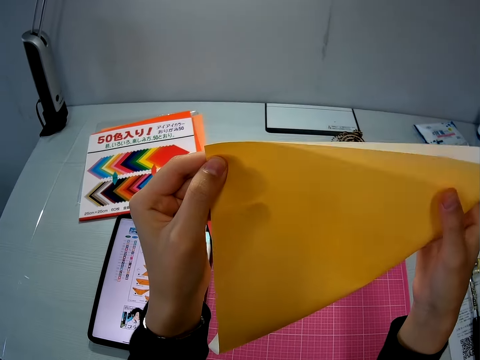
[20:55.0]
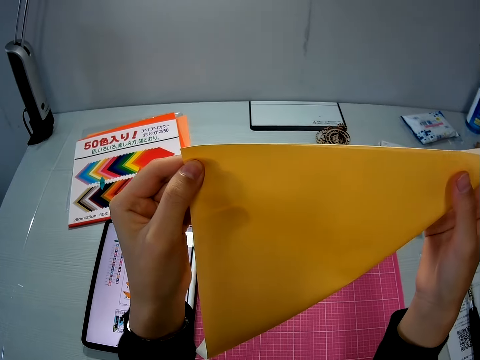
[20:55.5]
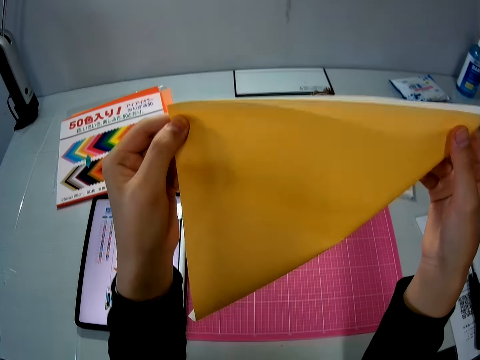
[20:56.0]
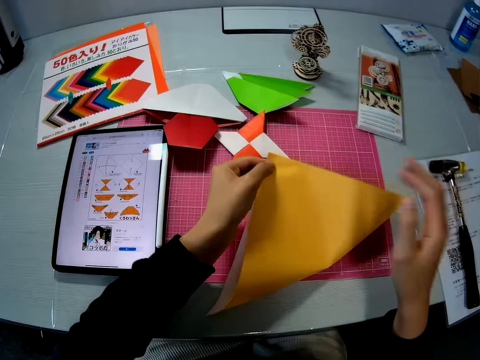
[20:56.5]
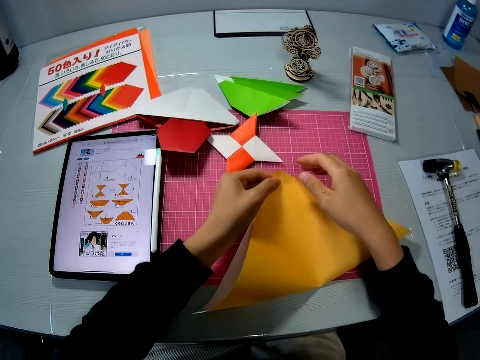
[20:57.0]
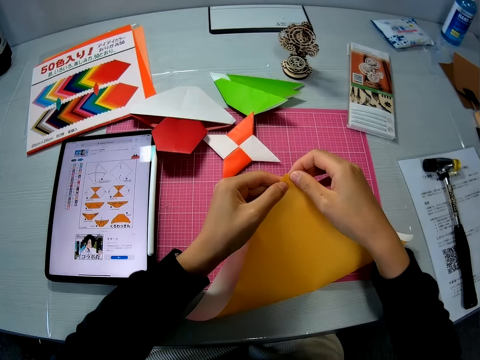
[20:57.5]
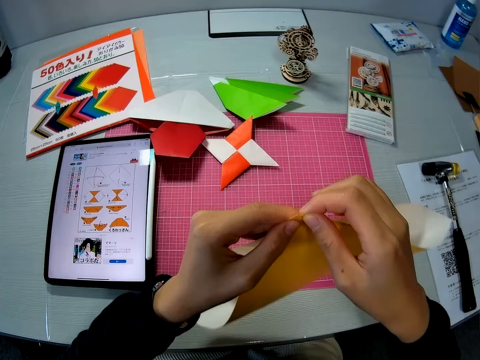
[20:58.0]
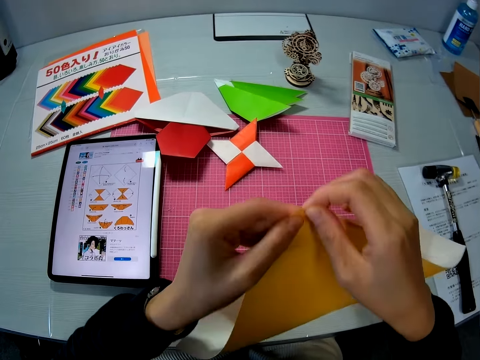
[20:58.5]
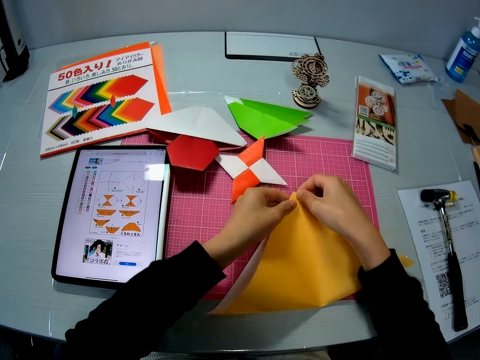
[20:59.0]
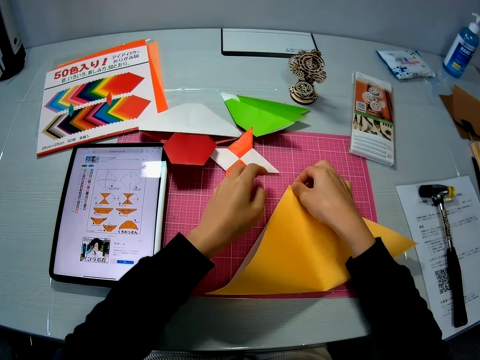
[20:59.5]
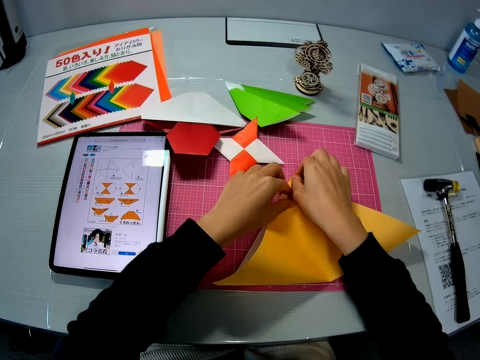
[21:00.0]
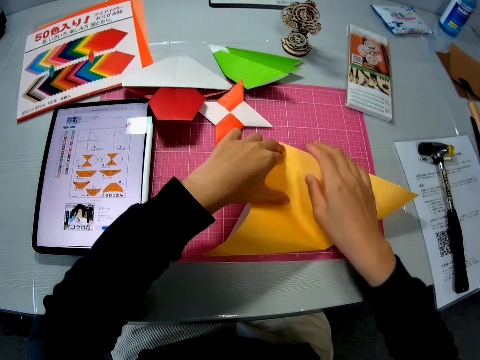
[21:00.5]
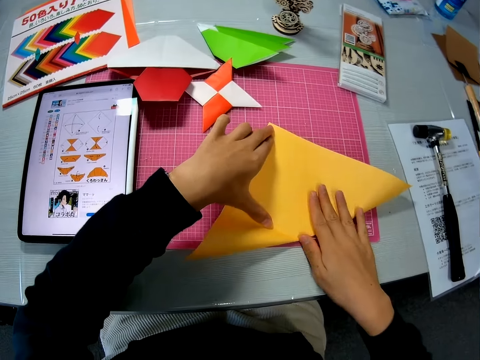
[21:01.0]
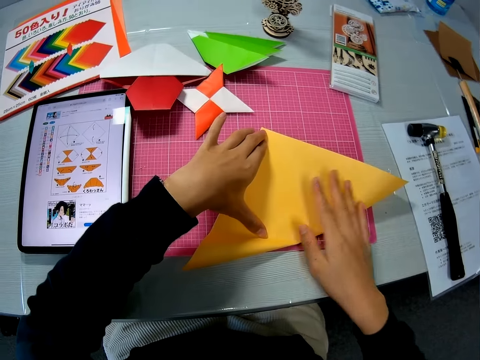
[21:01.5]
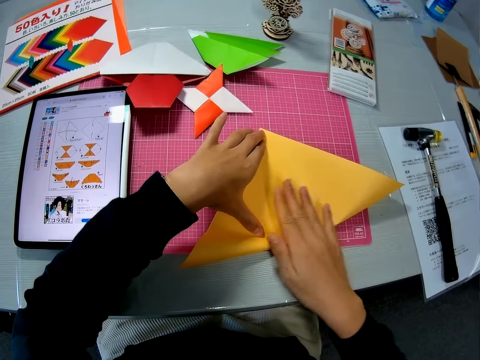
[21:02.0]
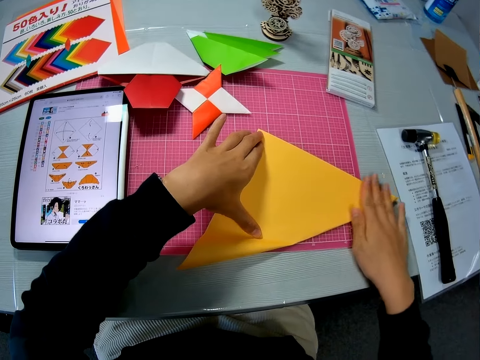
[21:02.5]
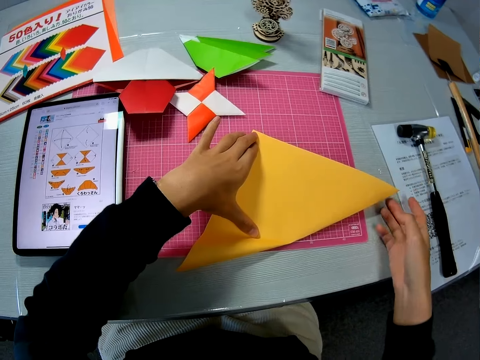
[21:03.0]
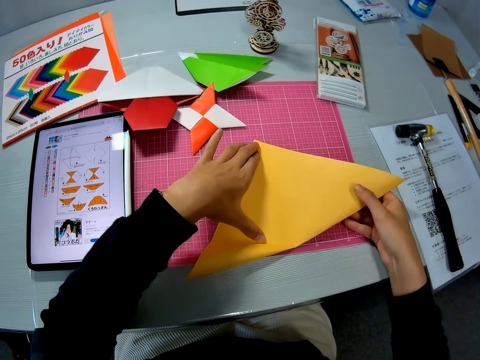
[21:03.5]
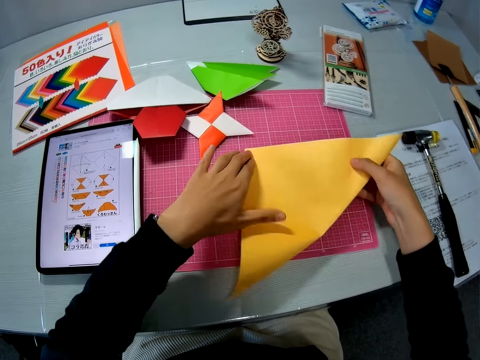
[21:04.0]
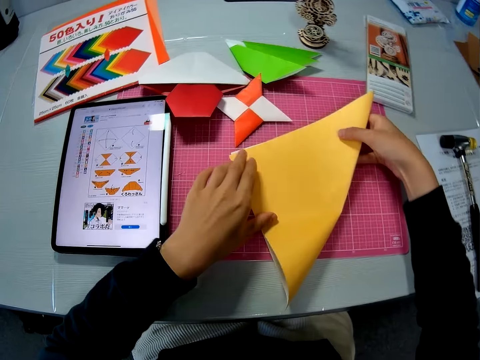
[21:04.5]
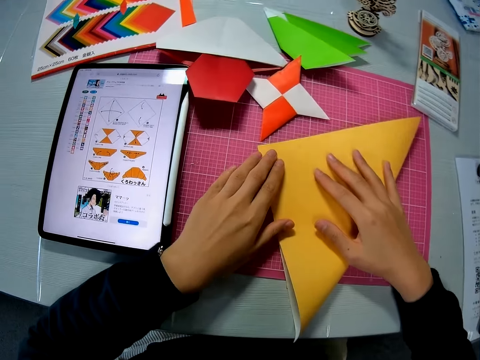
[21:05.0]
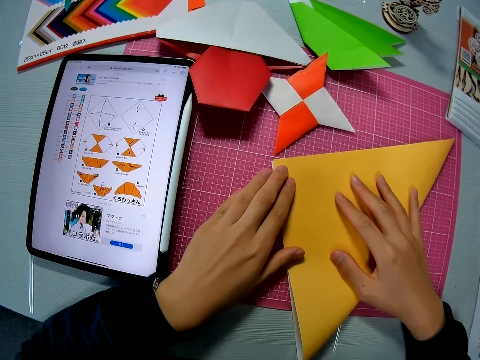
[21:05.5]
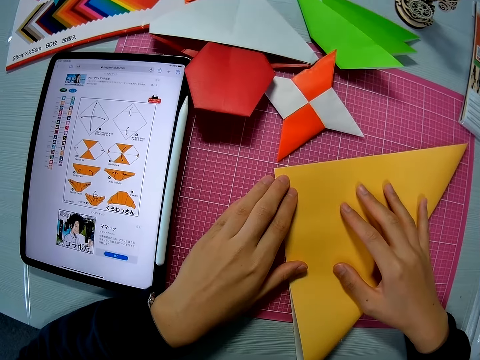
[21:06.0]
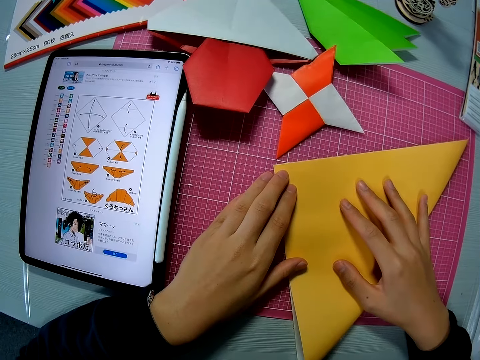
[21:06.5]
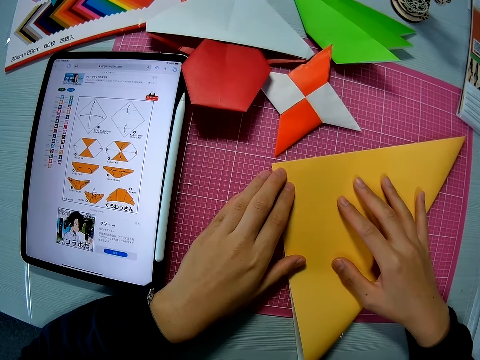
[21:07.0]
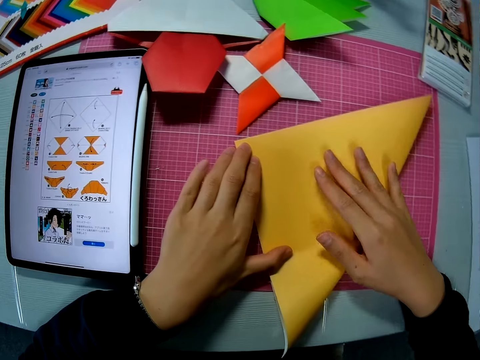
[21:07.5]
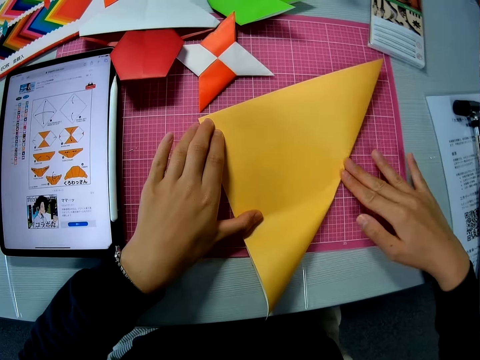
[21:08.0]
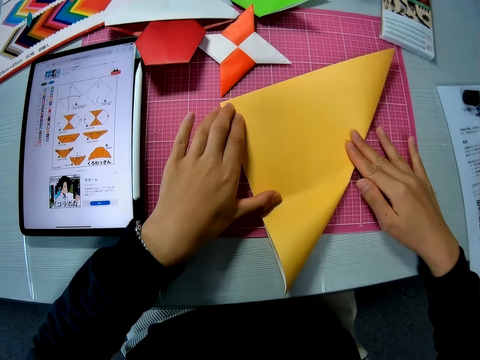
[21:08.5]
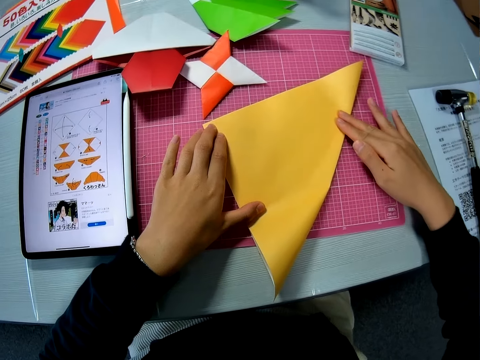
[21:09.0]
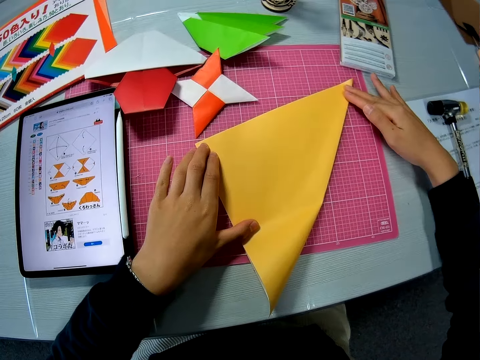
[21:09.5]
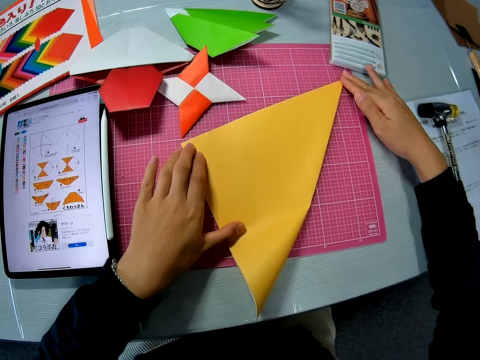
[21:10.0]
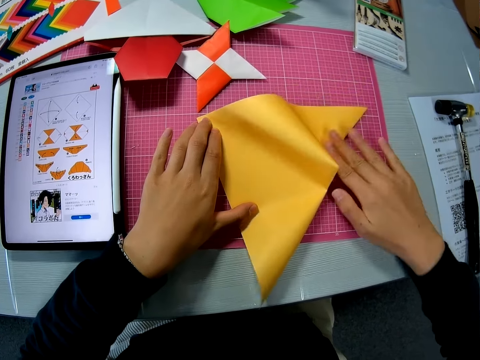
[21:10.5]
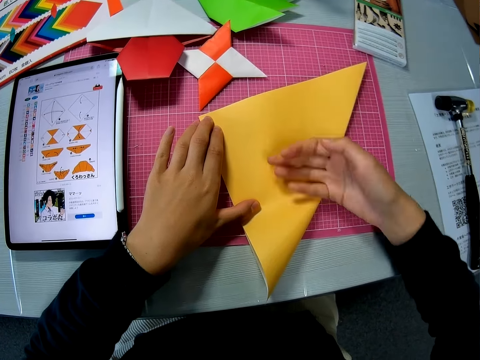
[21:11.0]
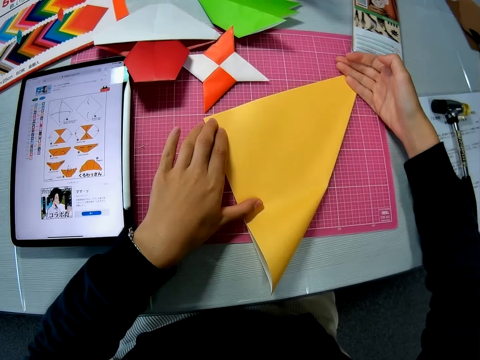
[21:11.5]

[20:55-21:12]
The camera wearer aligns a paper. They put the paper on a mat. They fold the yellow colored paper on the table. They lift a paper star off the mat. They put the paper on the mat. They align the paper. They hold the paper with both hands. They align the paper.

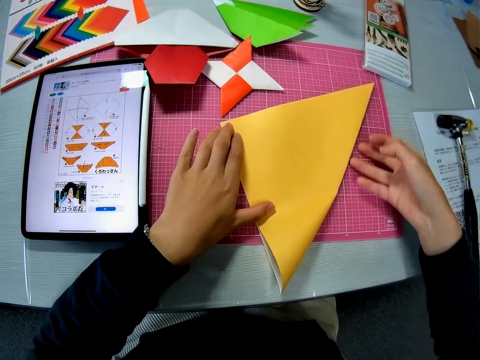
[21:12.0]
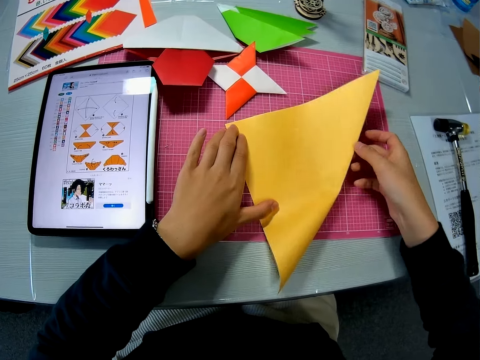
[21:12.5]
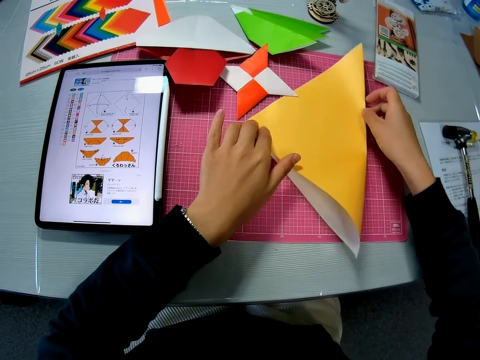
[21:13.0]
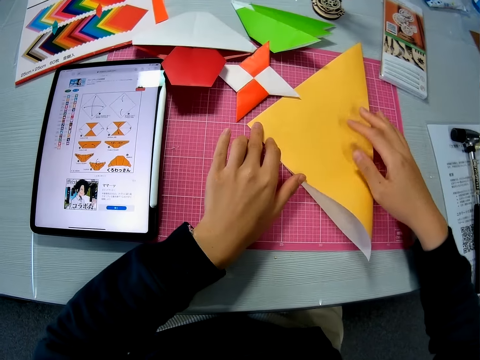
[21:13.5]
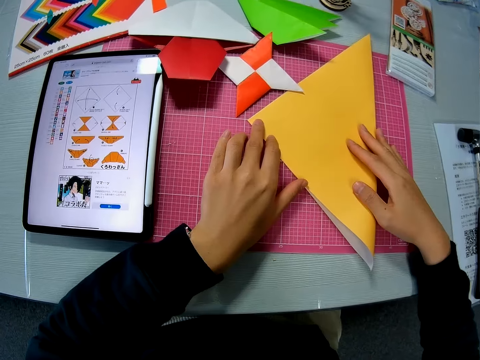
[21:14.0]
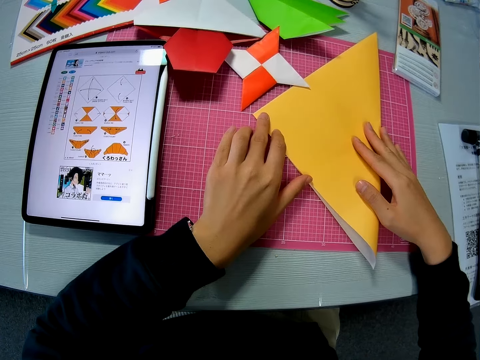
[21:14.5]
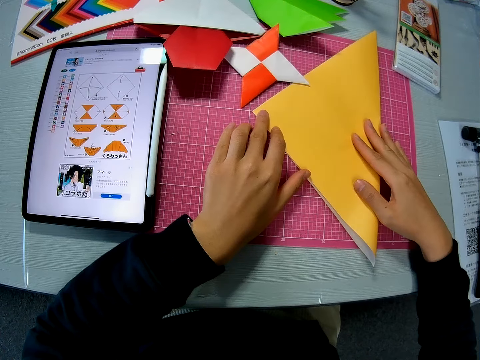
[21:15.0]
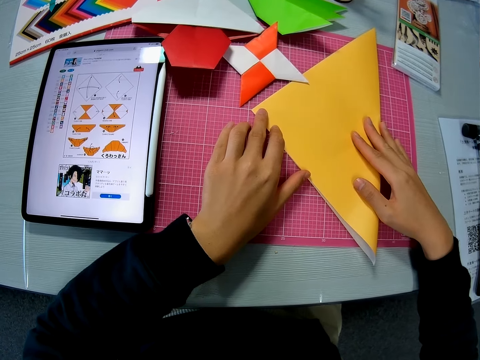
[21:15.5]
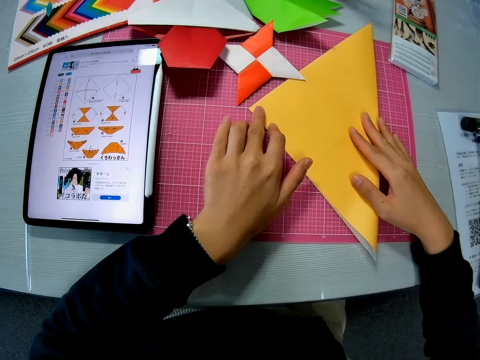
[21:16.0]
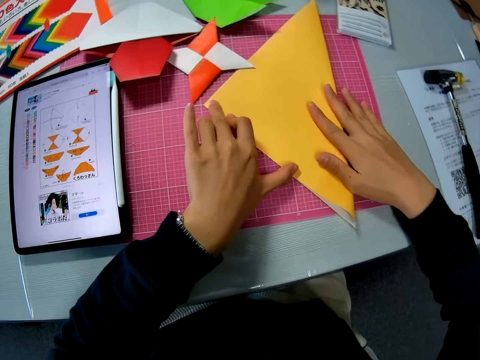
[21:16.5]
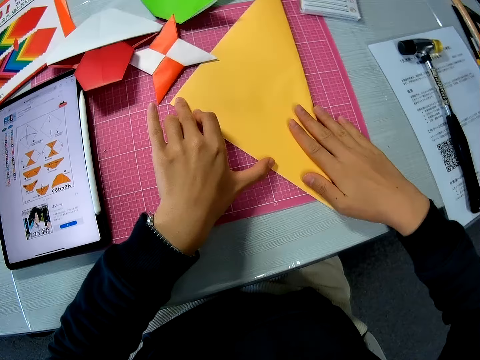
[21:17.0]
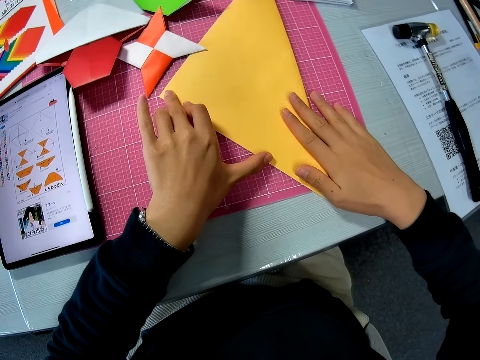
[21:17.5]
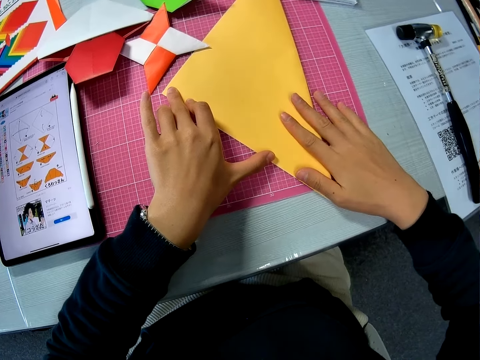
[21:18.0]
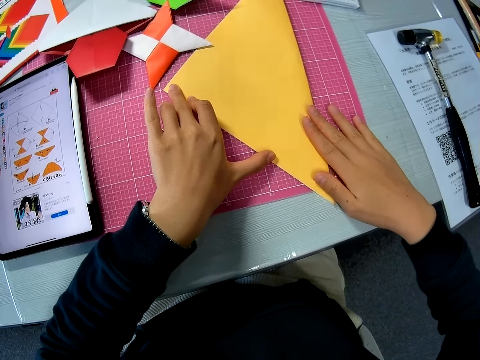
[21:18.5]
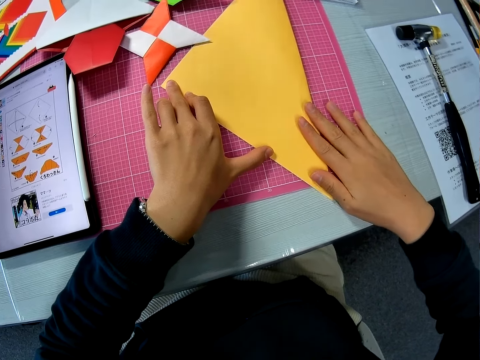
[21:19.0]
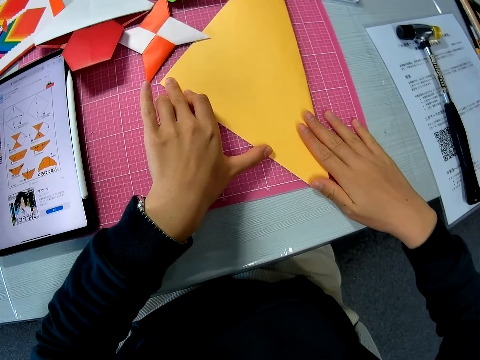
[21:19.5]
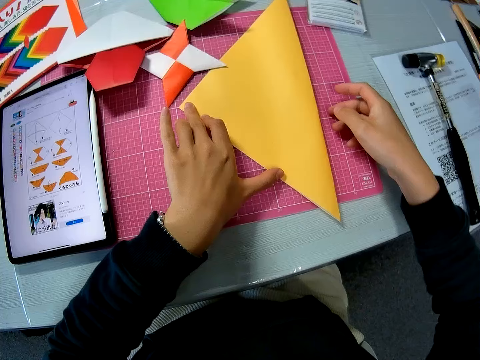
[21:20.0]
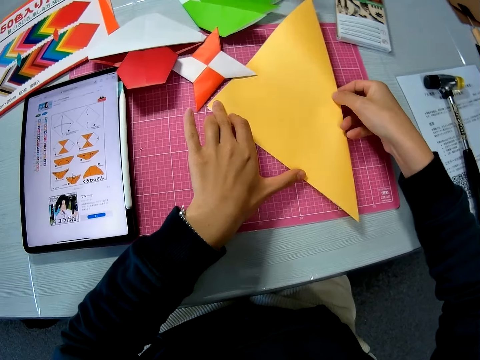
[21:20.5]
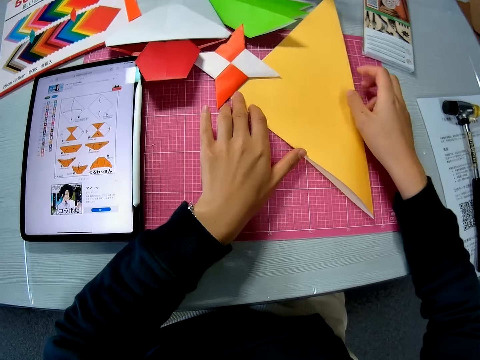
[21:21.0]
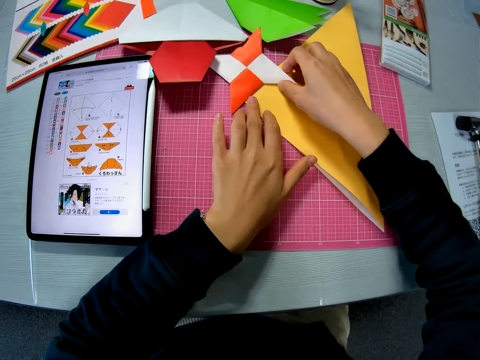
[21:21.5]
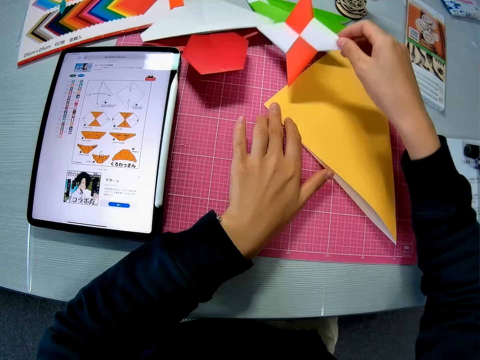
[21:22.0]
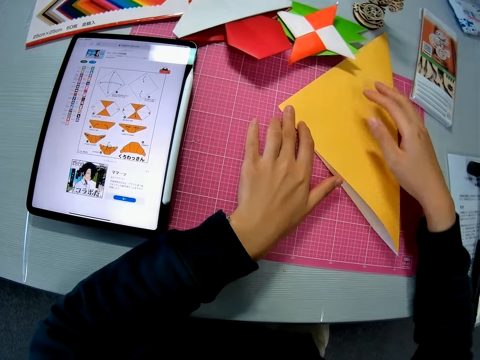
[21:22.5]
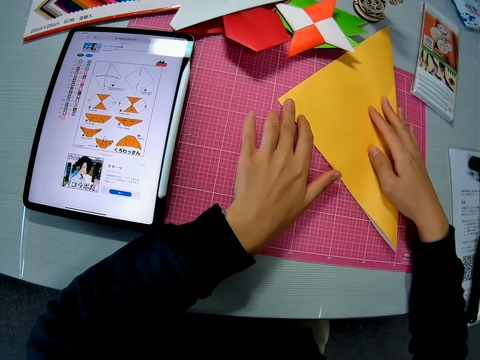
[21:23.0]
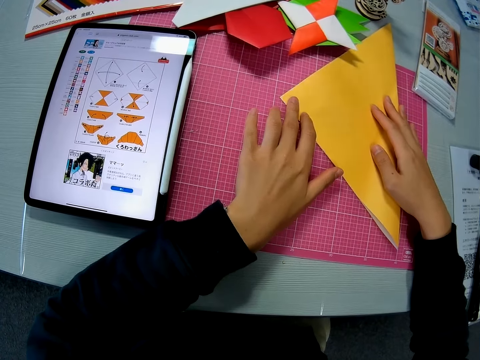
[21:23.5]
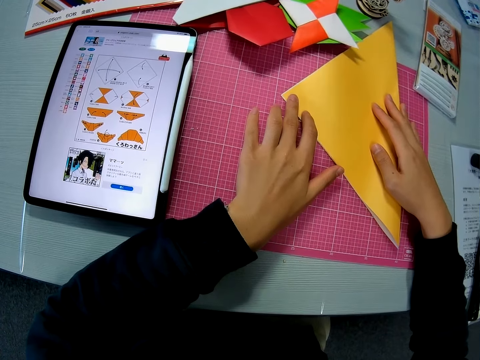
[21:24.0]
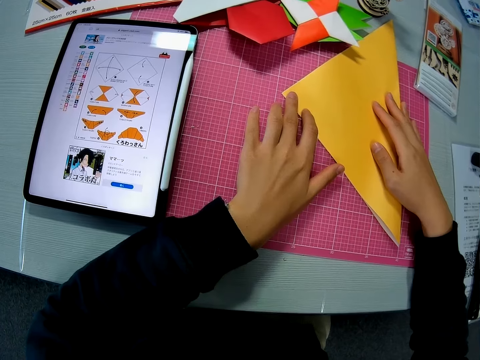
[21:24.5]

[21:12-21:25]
The camera wearer holds the paper with both hands. They pick up a paper star. They move the orange colored paper on the table. They put the paper star on the table. They hold the paper with both hands.
